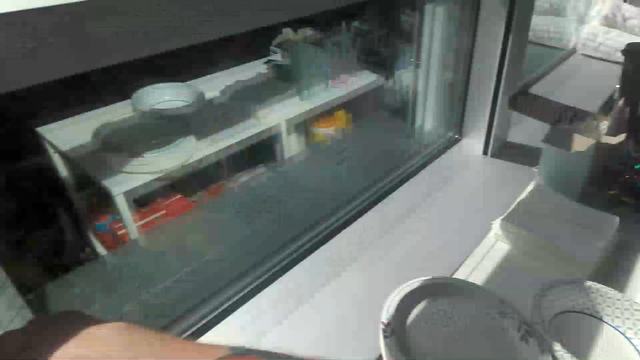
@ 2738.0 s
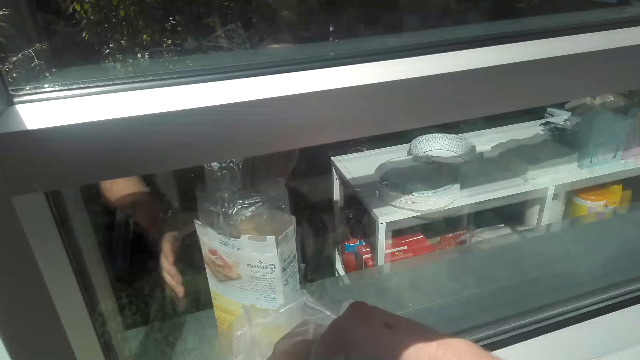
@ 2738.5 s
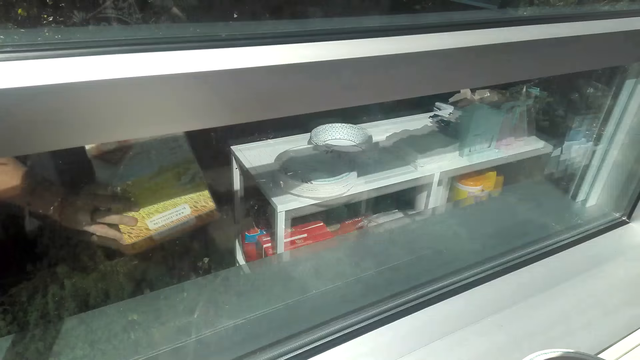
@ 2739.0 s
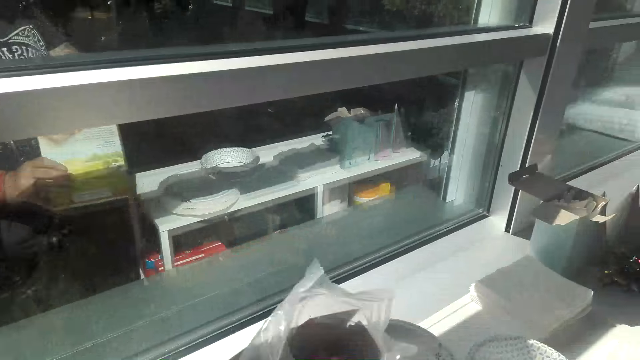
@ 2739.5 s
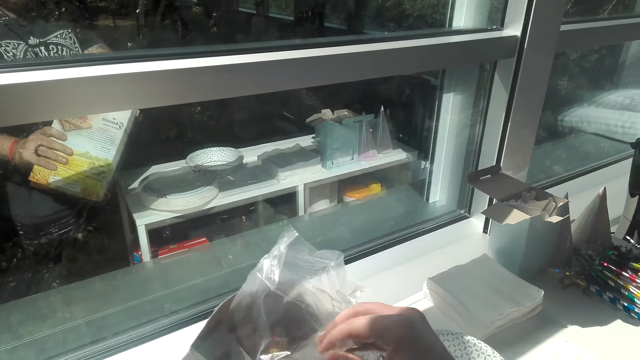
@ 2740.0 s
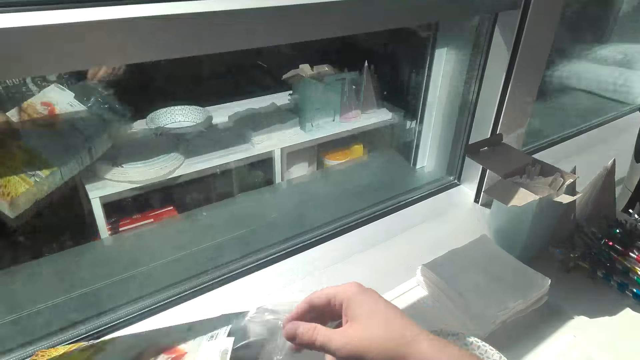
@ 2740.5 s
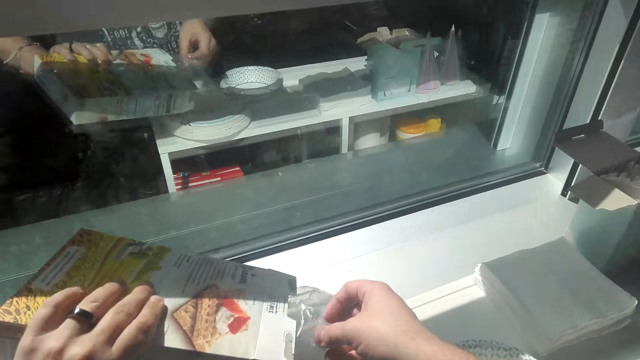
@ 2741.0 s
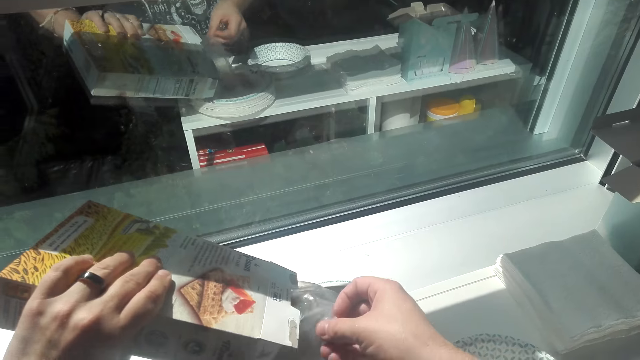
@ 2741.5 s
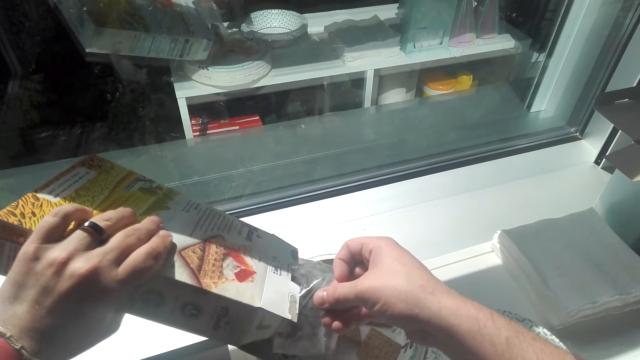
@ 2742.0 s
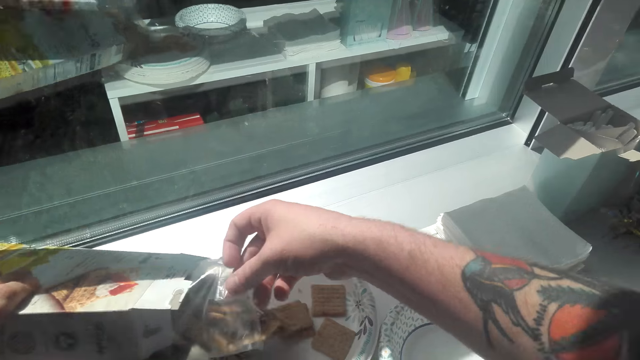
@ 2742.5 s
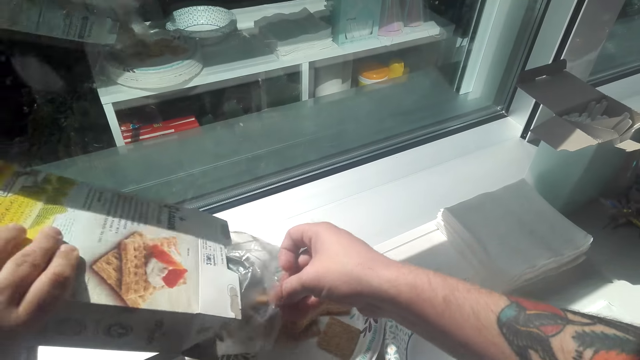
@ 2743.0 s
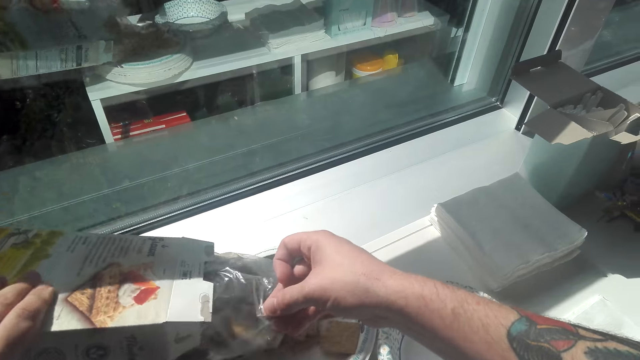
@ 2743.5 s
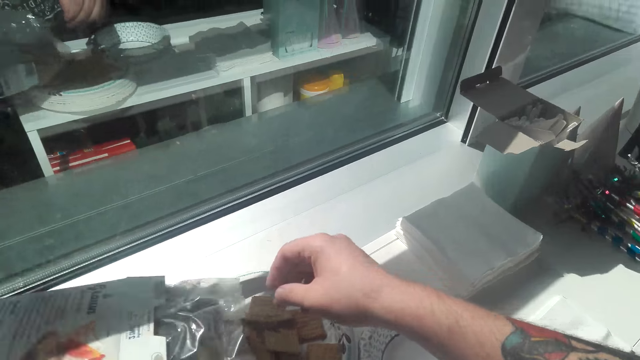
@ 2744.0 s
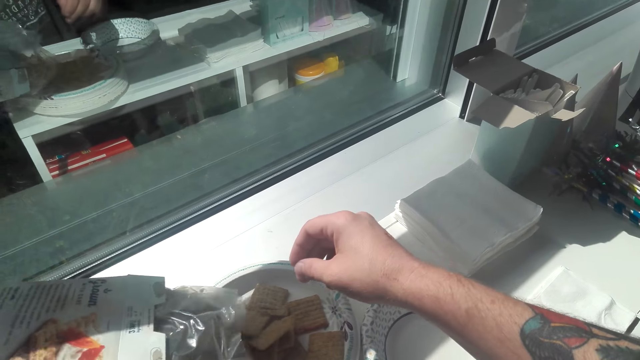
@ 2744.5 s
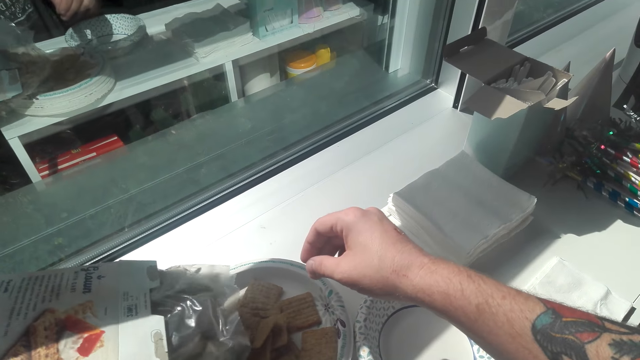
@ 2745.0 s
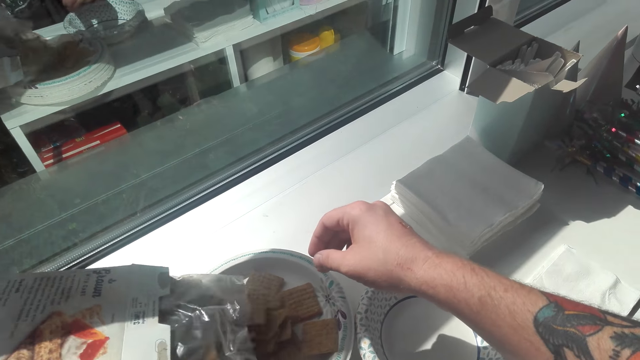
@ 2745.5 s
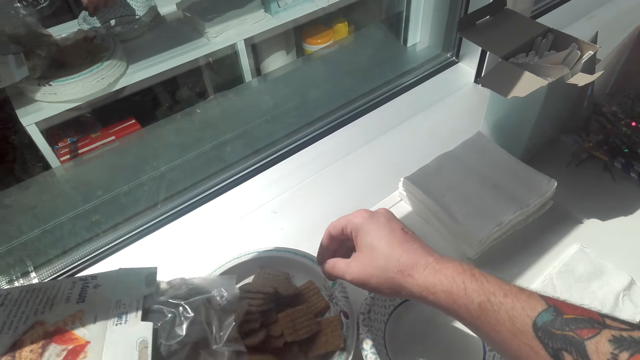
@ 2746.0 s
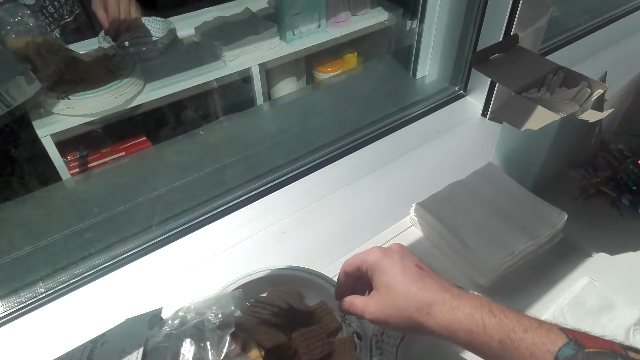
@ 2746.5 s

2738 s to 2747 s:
The camera wearer puts the triscuits in a plate.

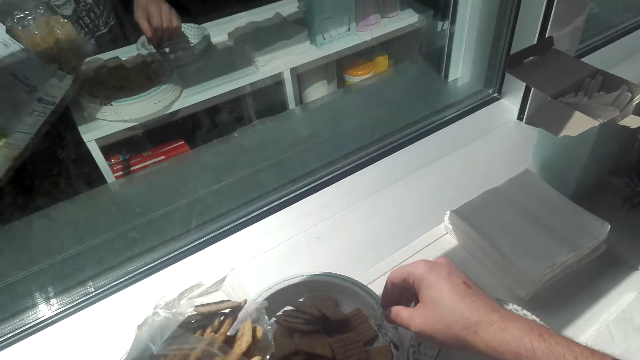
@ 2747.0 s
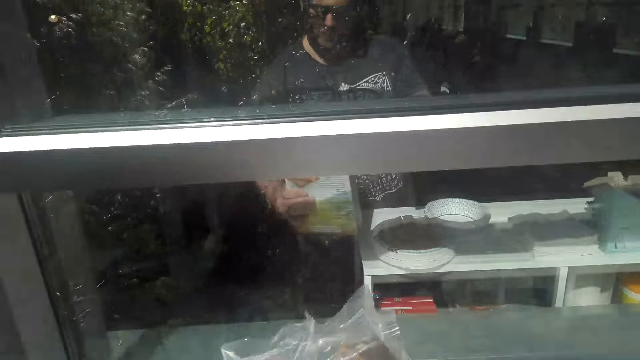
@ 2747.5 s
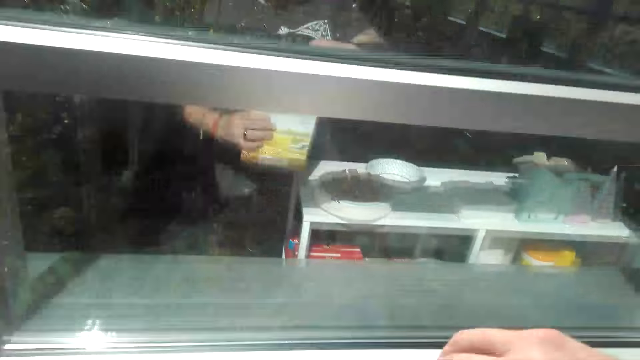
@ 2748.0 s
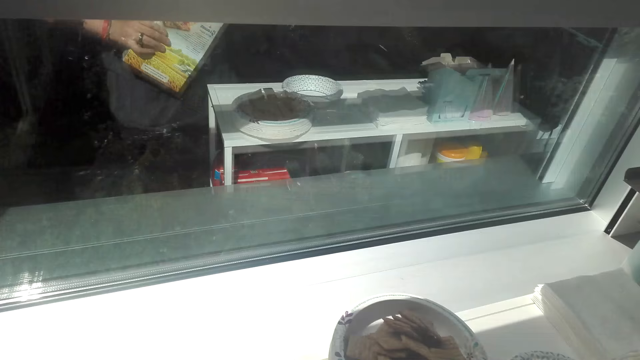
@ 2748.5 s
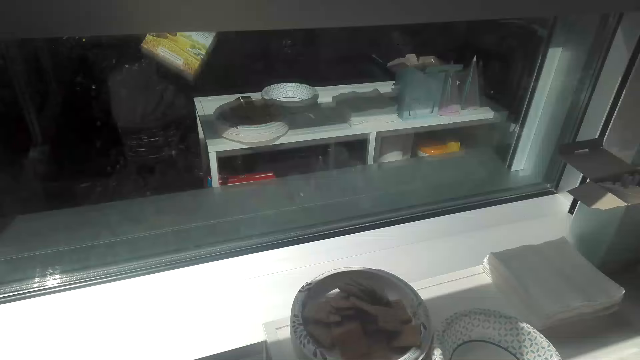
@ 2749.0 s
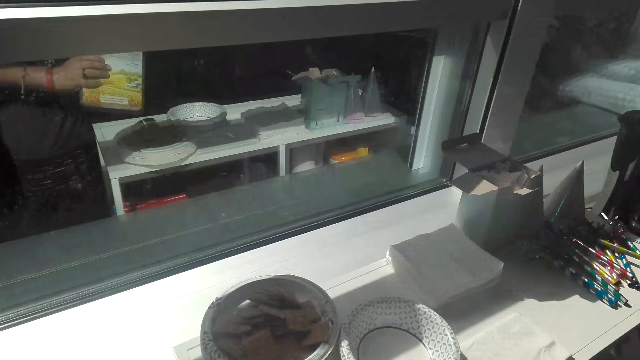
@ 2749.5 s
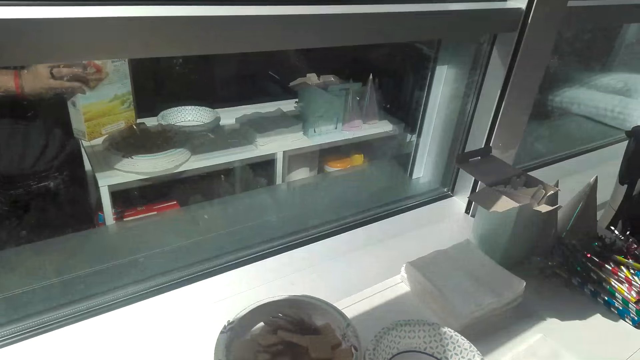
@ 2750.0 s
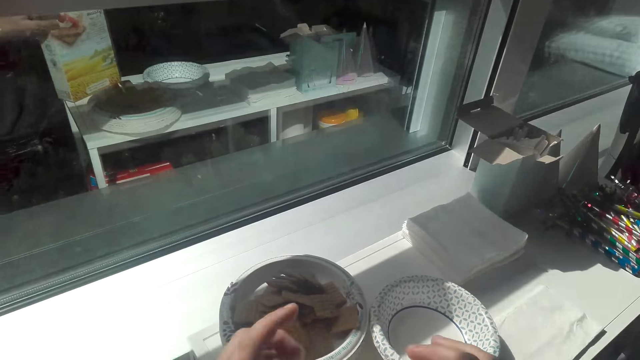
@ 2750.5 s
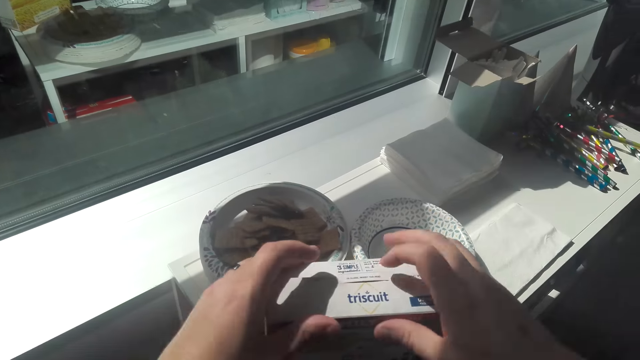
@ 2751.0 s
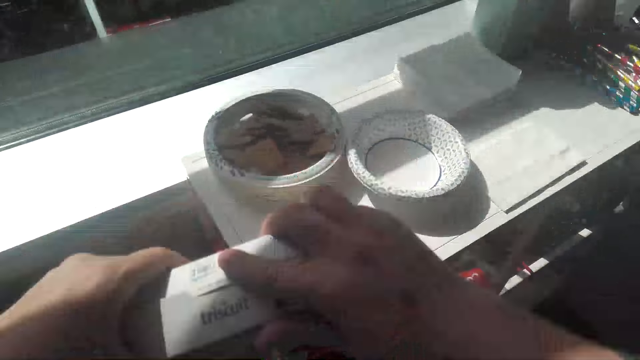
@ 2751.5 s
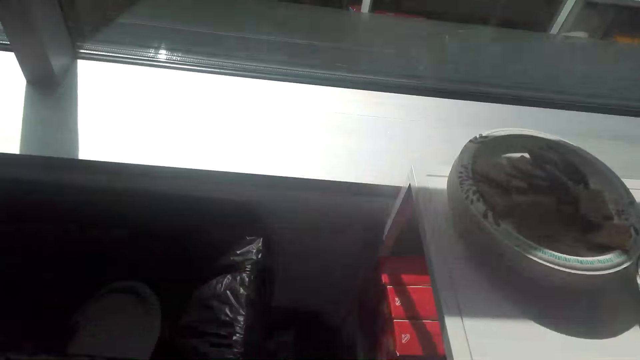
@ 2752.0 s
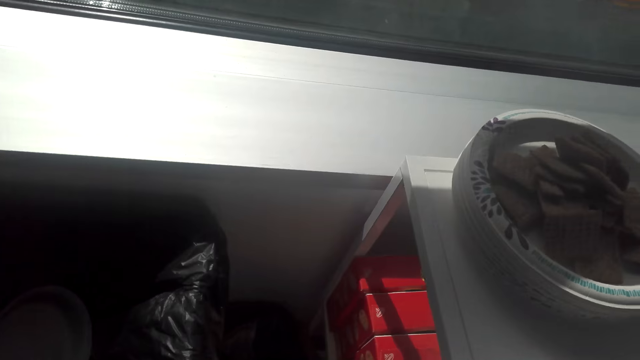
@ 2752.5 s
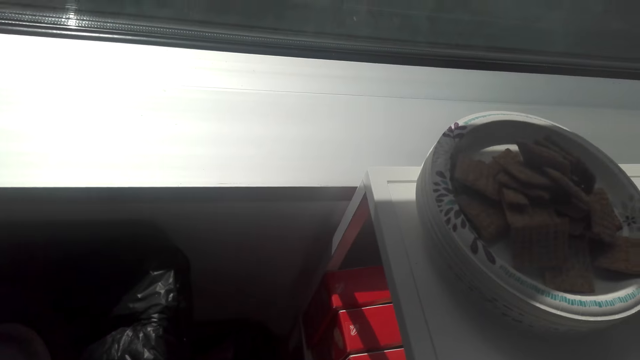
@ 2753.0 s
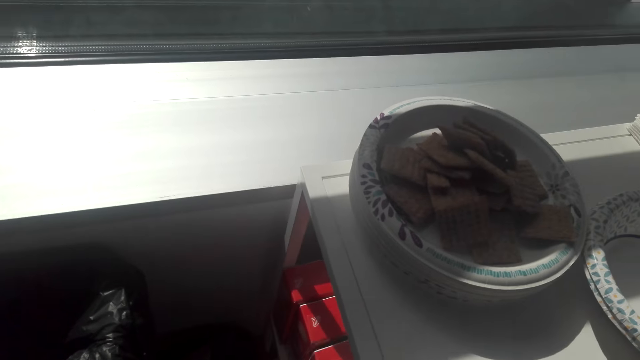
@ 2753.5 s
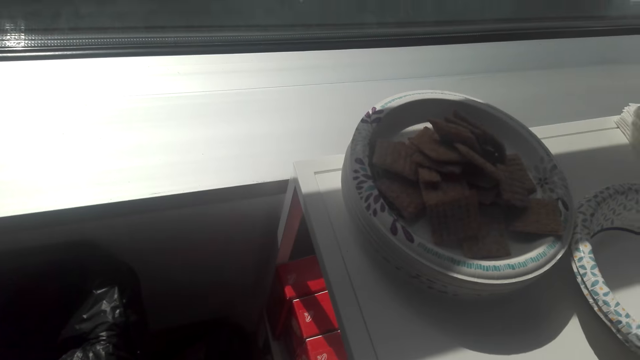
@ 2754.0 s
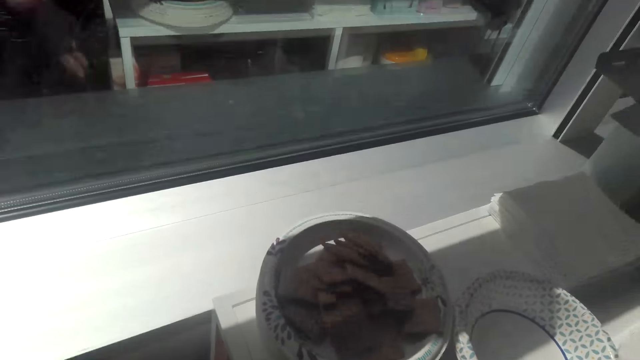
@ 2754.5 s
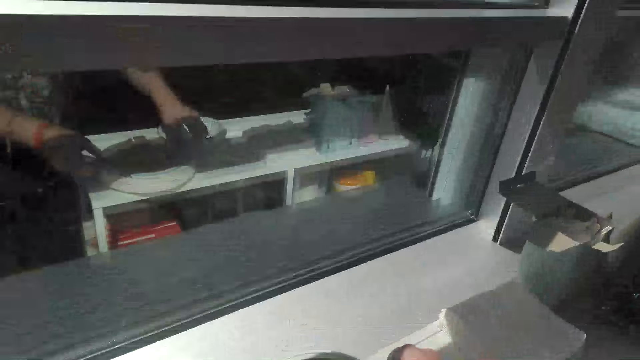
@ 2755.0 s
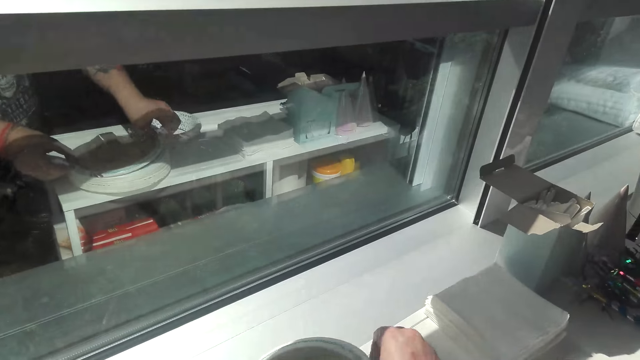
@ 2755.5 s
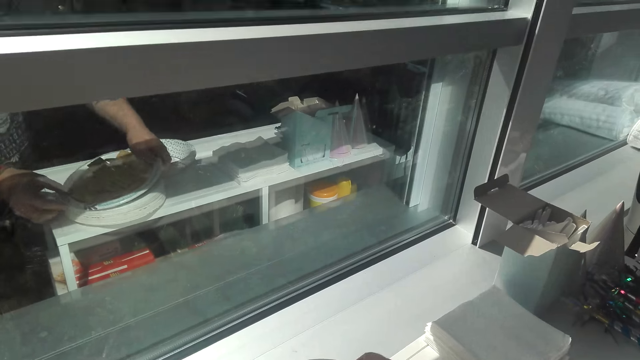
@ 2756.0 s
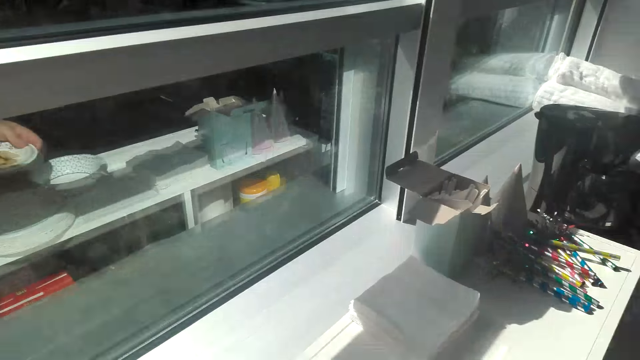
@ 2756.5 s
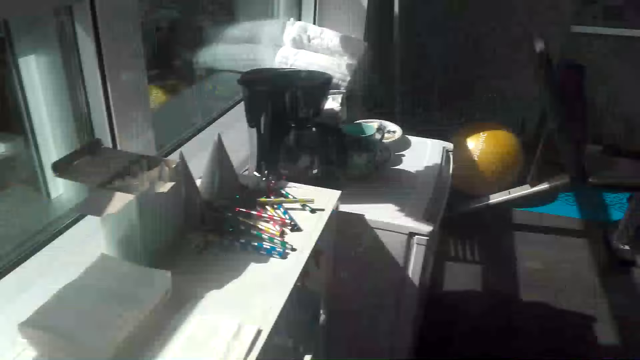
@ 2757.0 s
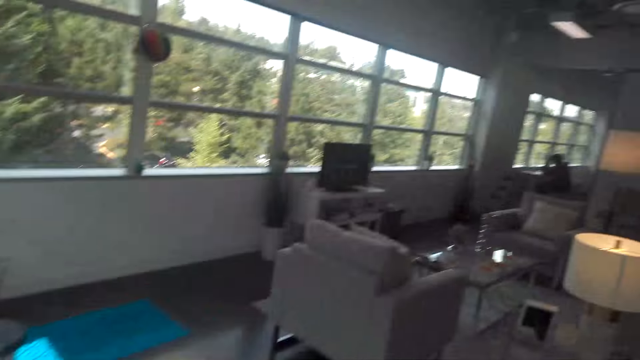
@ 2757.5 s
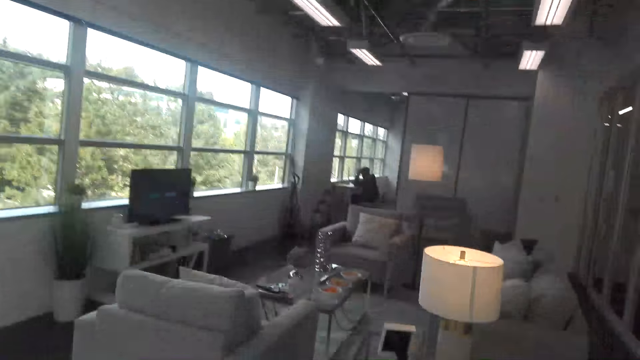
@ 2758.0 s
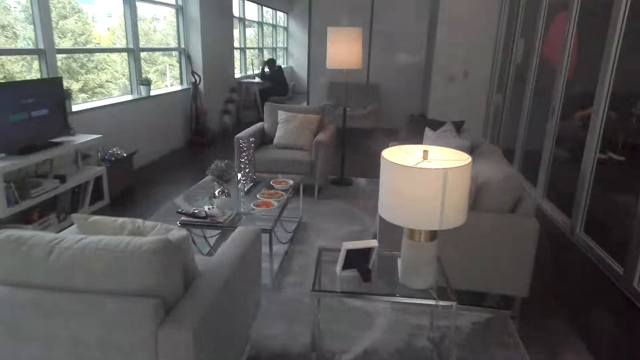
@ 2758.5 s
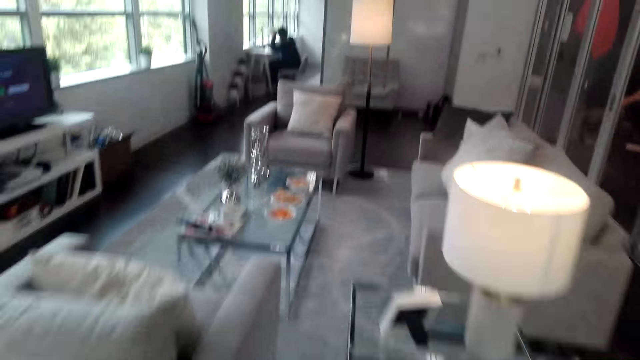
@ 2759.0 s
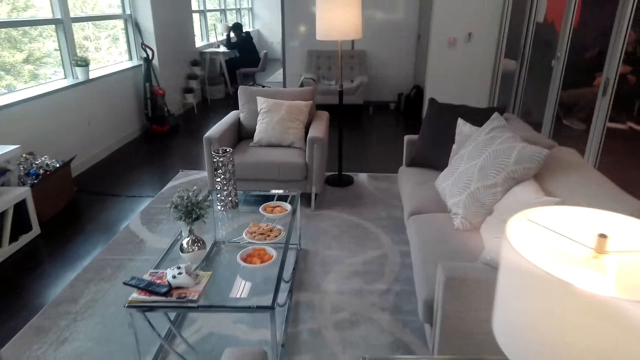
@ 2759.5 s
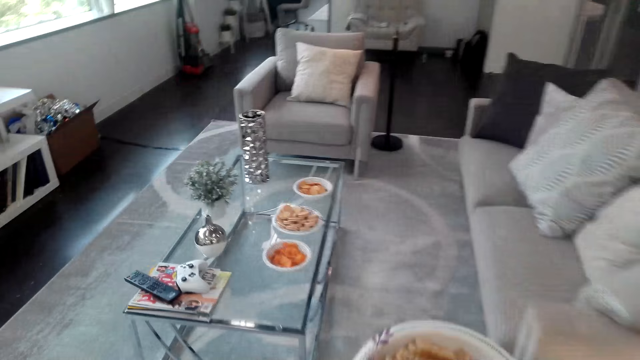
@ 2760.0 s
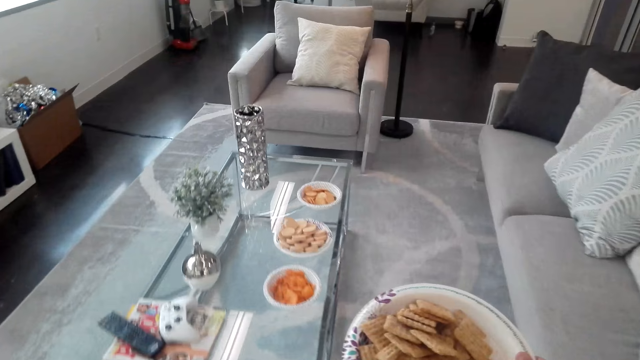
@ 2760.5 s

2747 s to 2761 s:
The camera wearer covers the biscuit box. They seal the packet. They place the box on the cabinet. They pick the plate from the table. They walk around the house.
